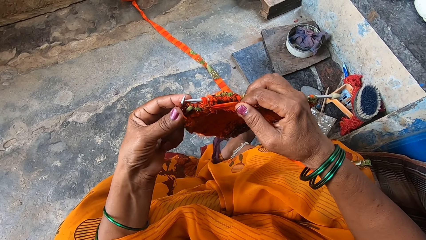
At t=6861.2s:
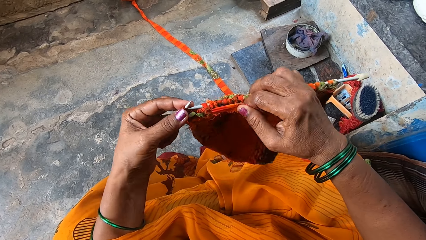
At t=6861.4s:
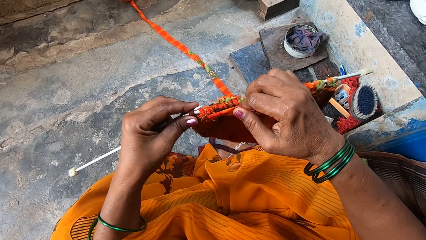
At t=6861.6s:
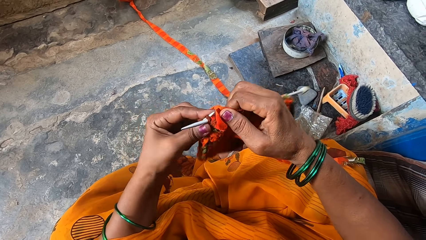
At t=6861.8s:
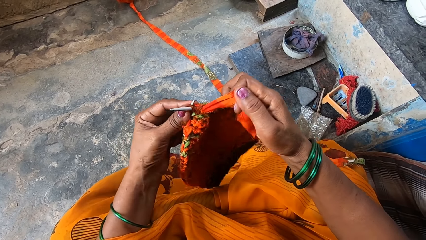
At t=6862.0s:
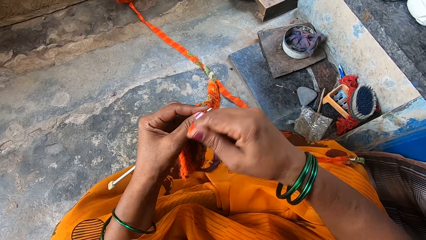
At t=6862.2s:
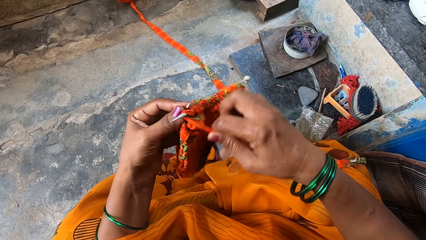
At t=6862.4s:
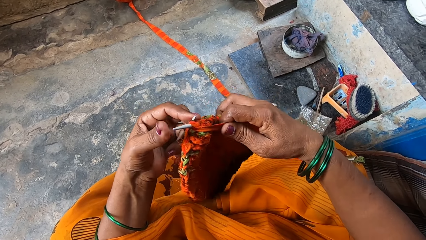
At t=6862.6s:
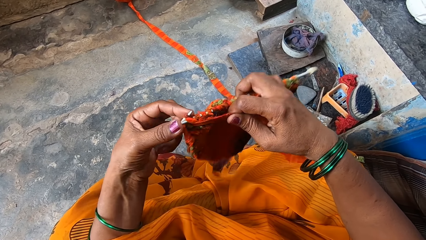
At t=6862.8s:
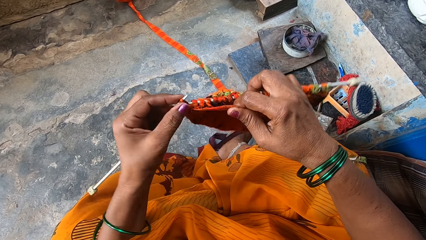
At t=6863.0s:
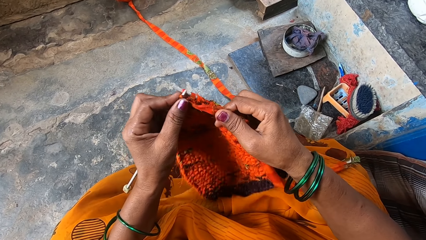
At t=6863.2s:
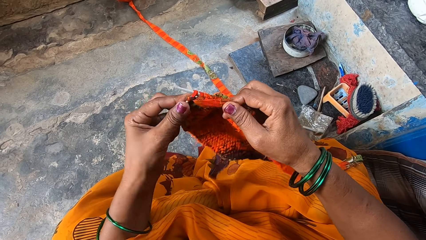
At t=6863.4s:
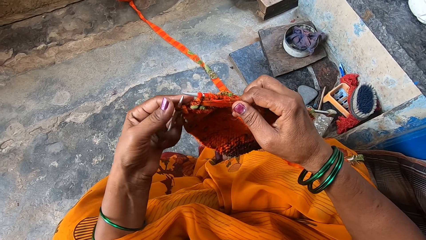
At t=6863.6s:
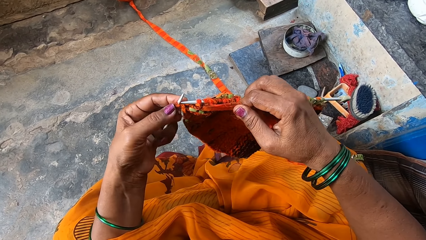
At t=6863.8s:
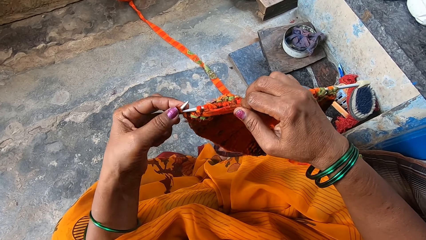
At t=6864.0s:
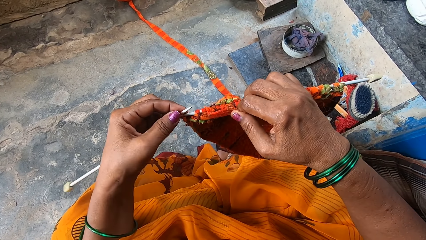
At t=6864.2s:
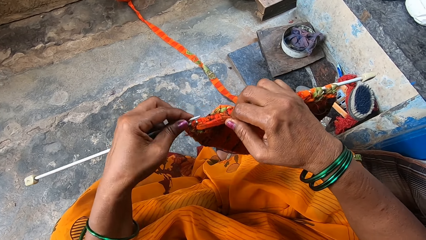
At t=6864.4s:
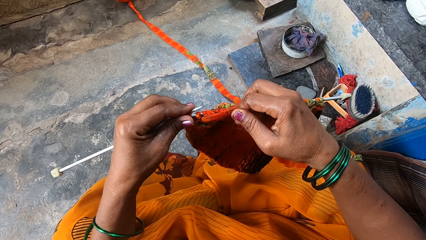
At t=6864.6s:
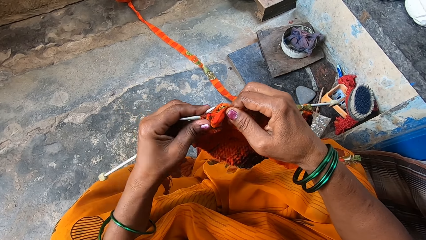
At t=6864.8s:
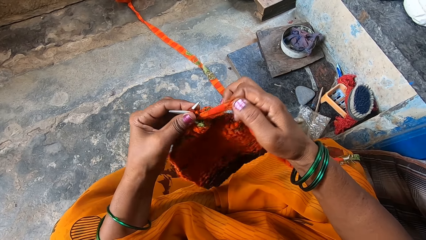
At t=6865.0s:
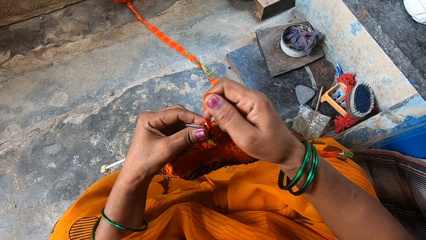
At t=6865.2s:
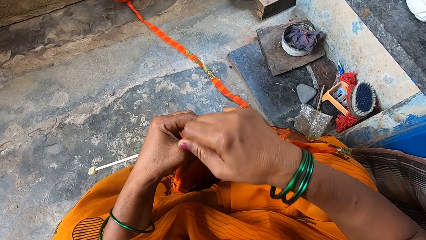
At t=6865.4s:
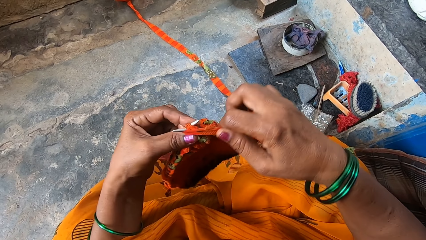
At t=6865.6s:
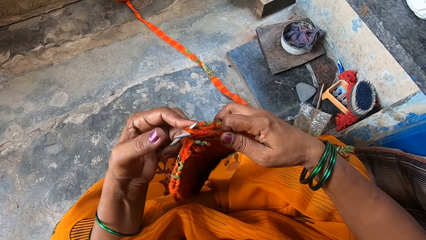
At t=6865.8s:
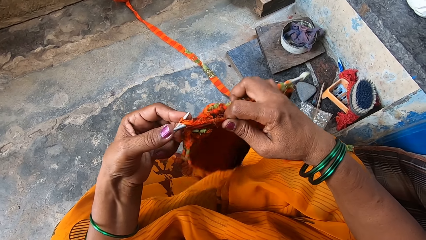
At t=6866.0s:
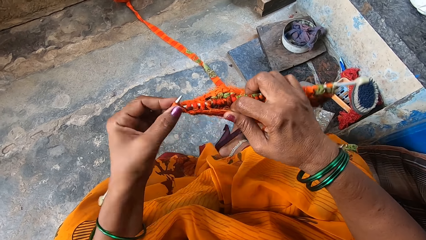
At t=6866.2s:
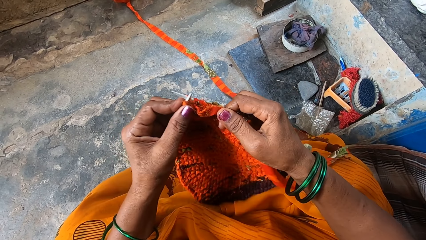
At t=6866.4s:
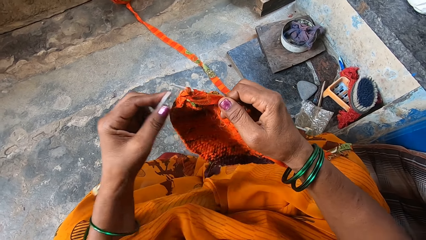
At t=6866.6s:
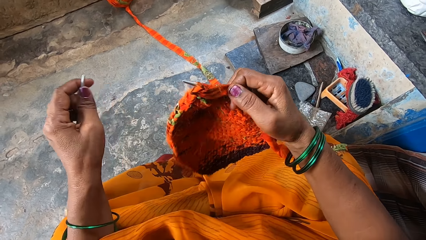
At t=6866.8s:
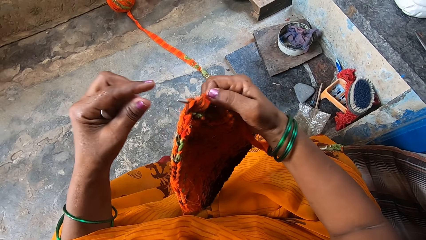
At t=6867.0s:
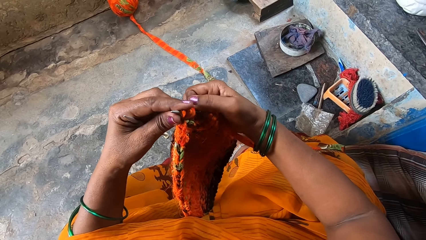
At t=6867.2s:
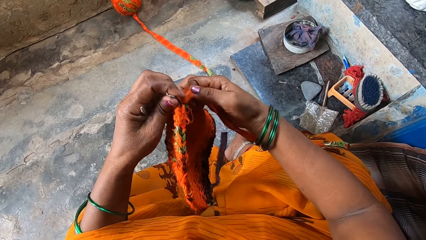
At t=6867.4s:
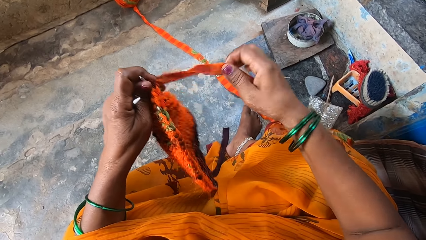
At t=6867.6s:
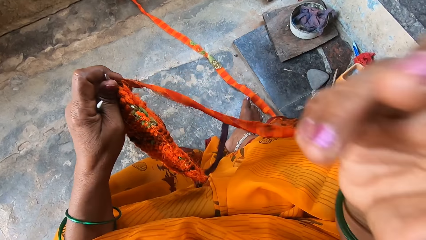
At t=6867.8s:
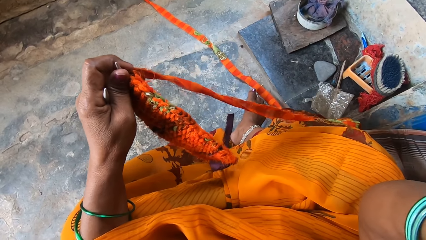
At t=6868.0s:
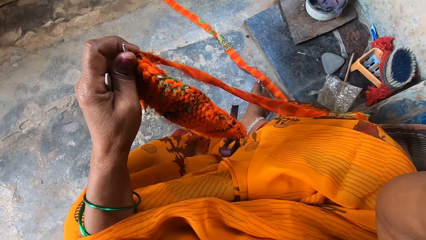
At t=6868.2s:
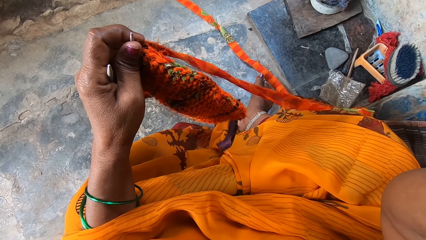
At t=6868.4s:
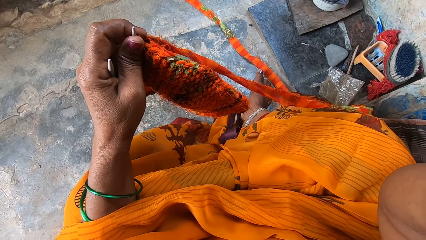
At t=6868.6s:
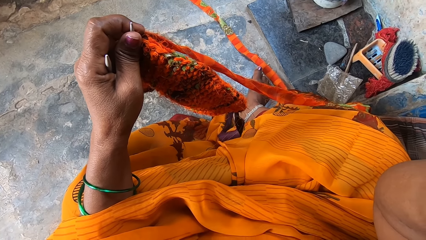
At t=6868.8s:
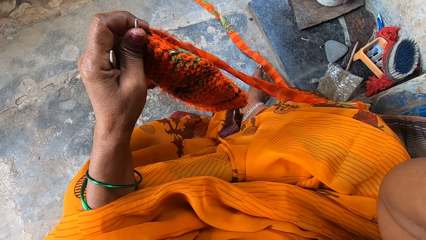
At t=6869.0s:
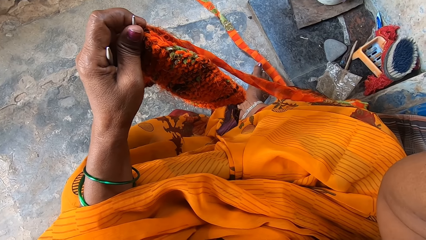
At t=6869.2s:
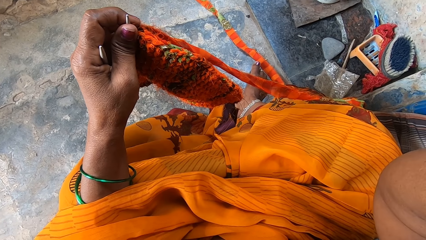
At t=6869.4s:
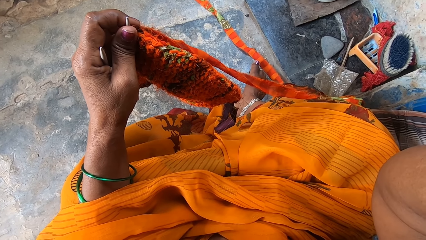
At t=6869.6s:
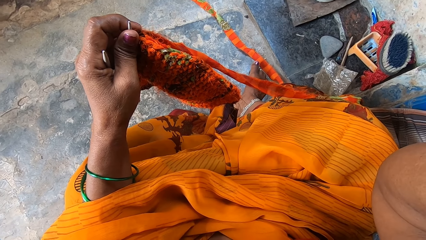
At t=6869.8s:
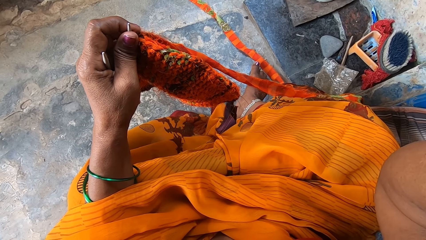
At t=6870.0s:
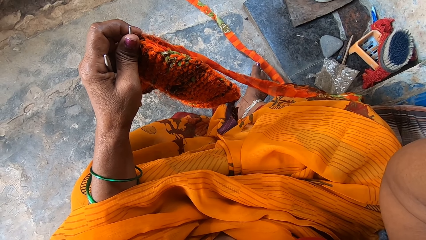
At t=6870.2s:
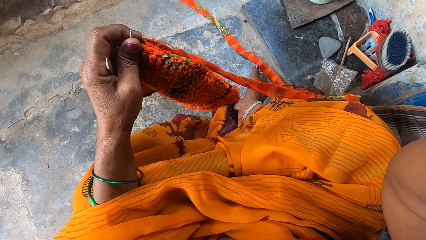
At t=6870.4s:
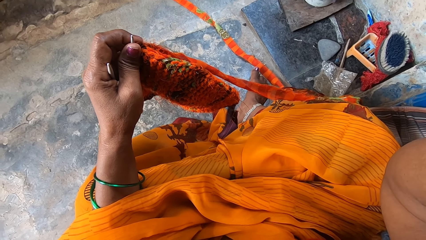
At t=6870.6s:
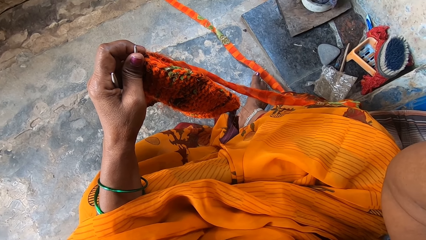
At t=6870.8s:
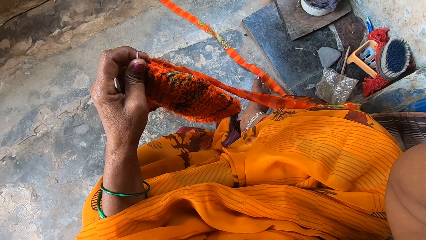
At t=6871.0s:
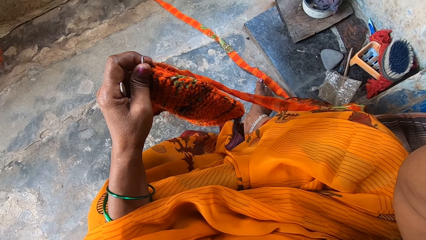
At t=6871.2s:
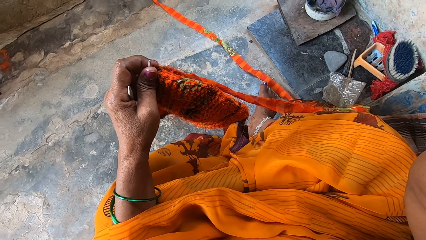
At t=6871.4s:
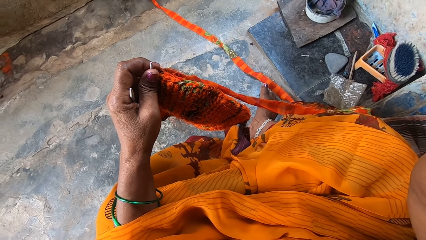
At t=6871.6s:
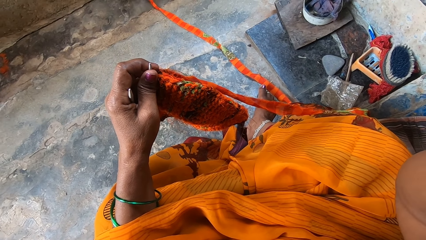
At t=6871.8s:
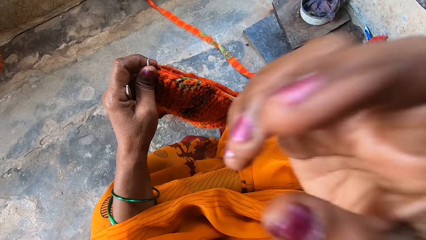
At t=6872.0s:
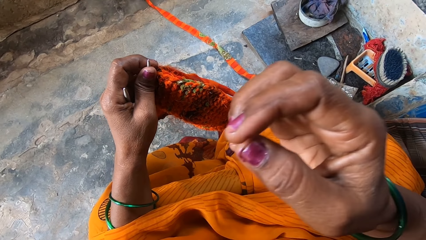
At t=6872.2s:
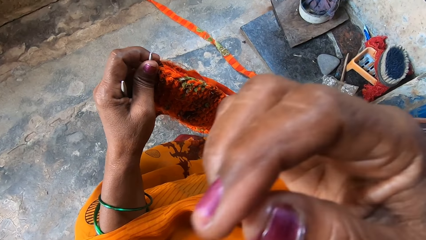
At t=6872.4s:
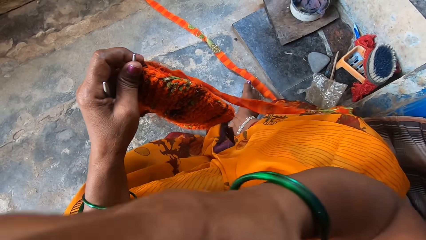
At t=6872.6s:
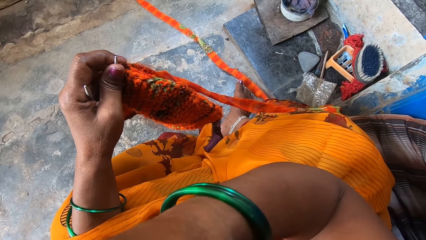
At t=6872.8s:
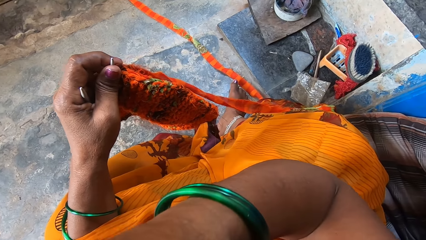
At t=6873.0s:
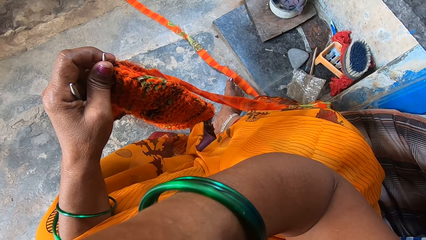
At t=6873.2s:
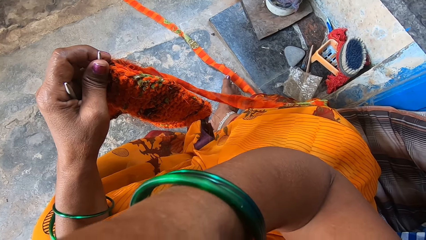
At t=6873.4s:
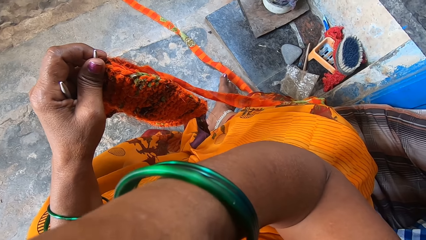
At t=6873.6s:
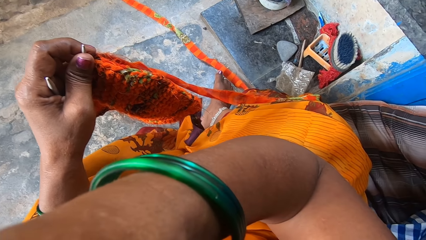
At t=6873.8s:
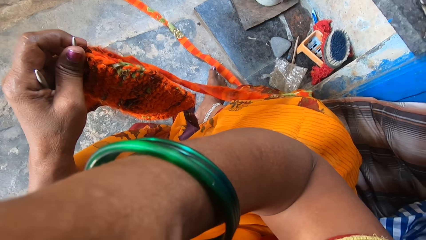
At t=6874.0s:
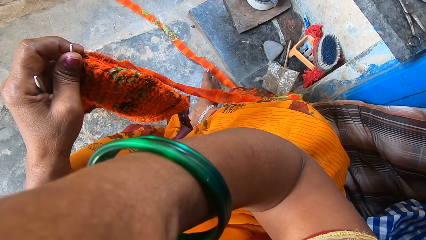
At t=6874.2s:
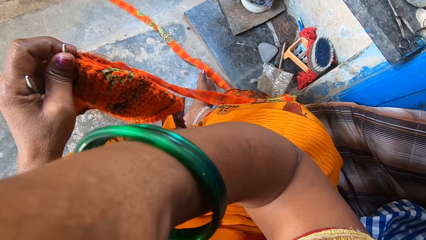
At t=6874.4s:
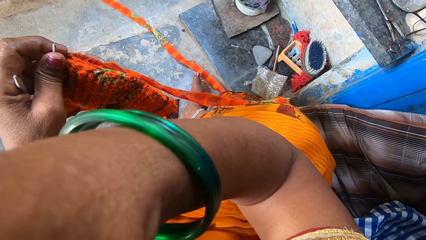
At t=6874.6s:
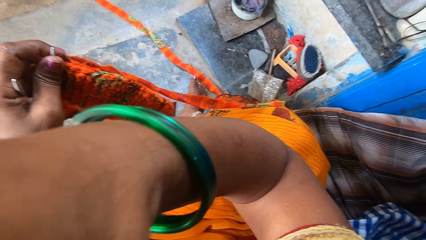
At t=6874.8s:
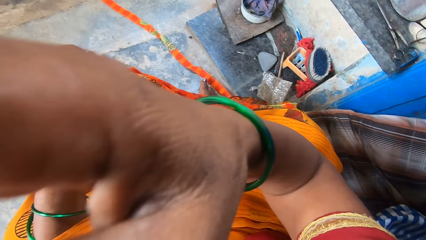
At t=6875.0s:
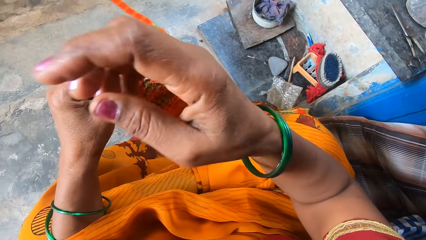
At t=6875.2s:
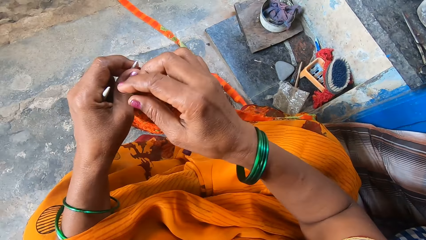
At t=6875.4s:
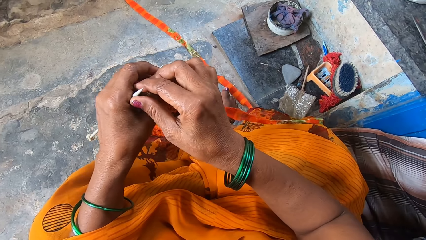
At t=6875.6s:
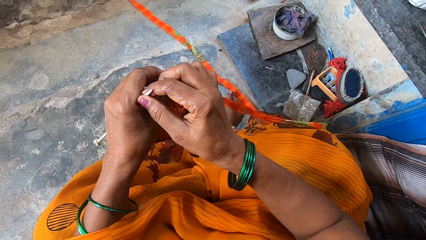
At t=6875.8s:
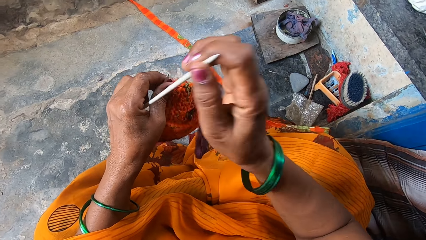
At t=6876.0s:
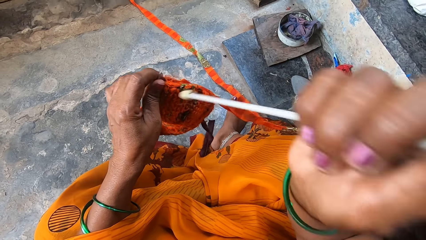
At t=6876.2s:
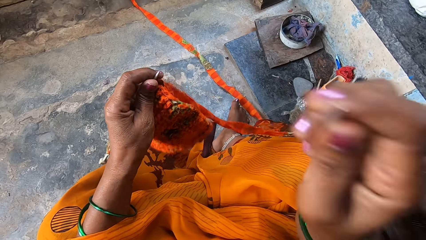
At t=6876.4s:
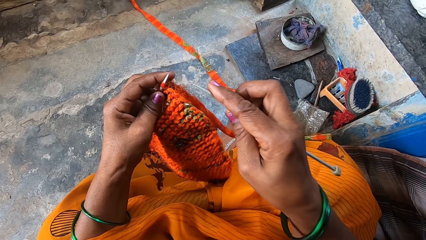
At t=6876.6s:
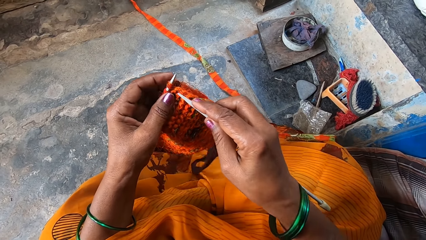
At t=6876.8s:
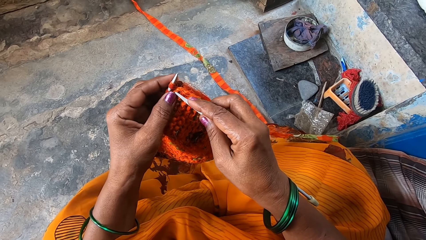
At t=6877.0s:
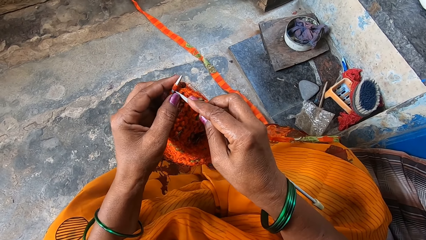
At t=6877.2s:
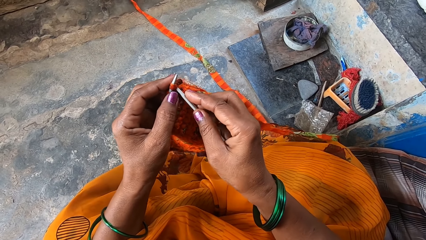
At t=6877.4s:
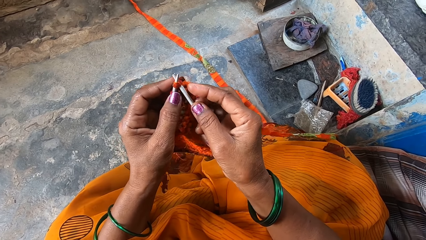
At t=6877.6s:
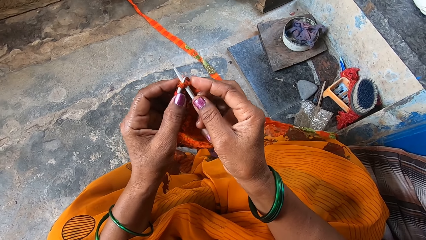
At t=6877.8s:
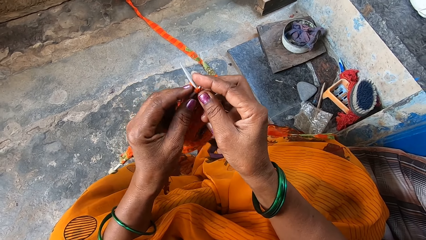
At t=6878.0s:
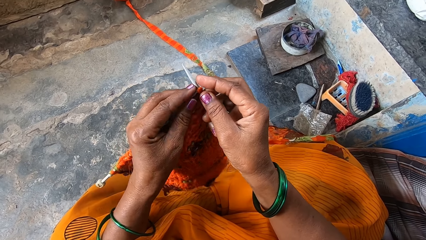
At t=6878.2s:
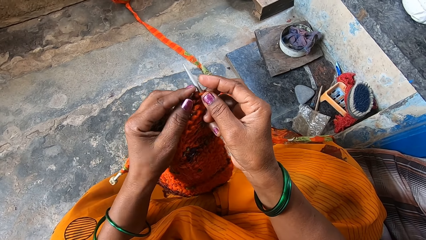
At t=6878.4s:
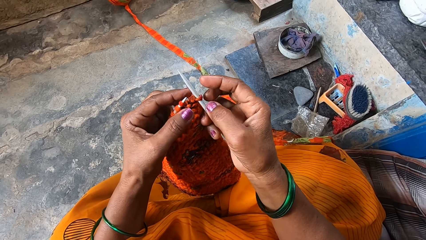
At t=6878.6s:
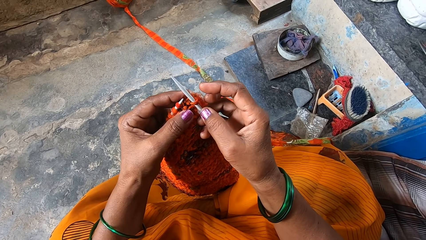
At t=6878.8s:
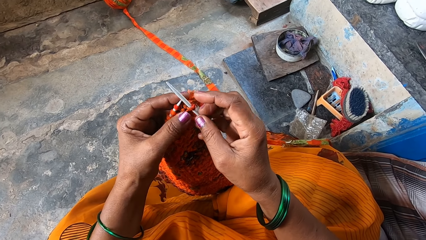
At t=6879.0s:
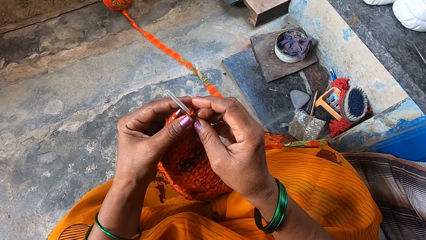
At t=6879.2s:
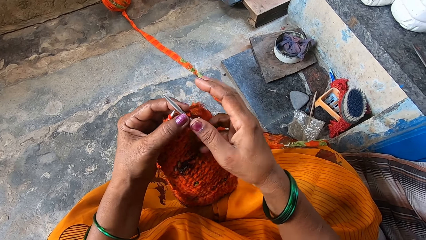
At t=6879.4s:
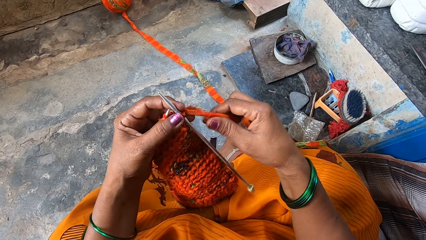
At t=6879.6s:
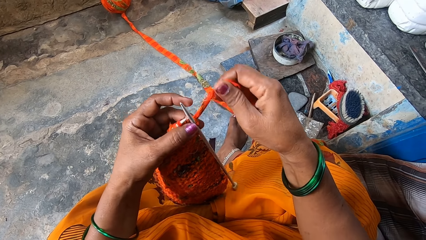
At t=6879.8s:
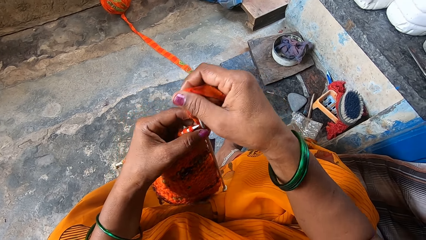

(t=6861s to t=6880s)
The camera wearer turns the knit fabric sideways again. She touches her face and looks at the fabric. She touches the other side of her face. She holds the knitting needle in her hands again. She picks up a crochet hook. She continues knitting with the yarn.
